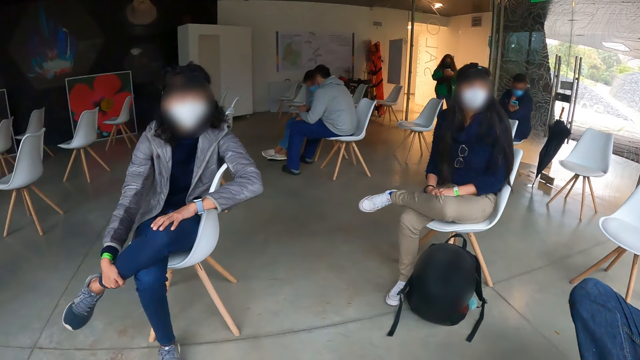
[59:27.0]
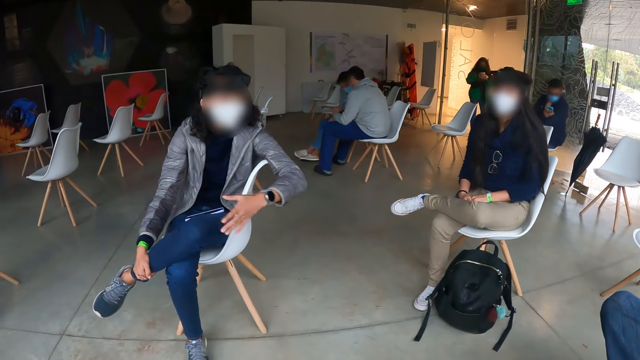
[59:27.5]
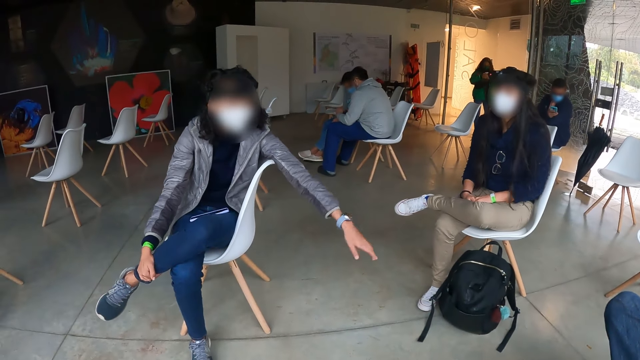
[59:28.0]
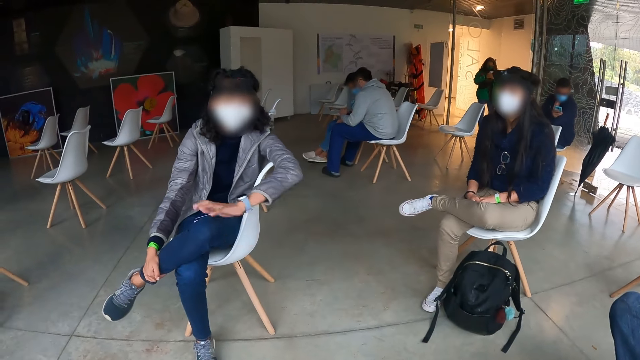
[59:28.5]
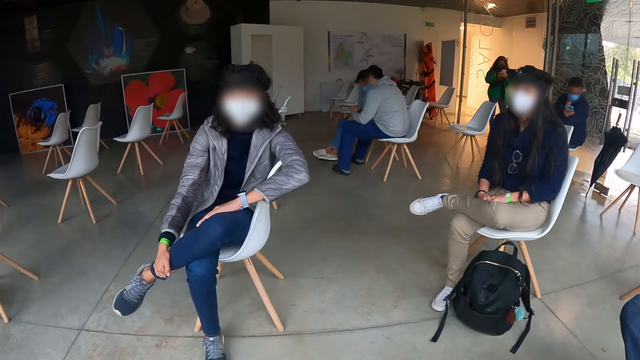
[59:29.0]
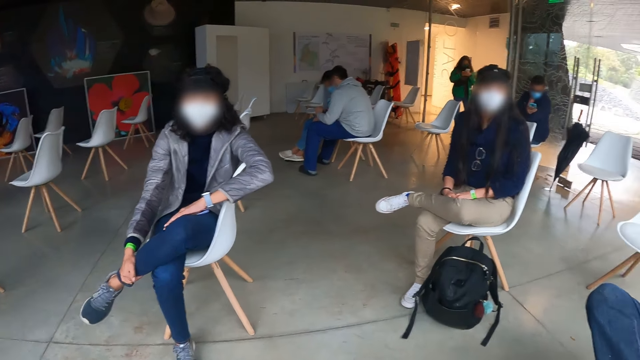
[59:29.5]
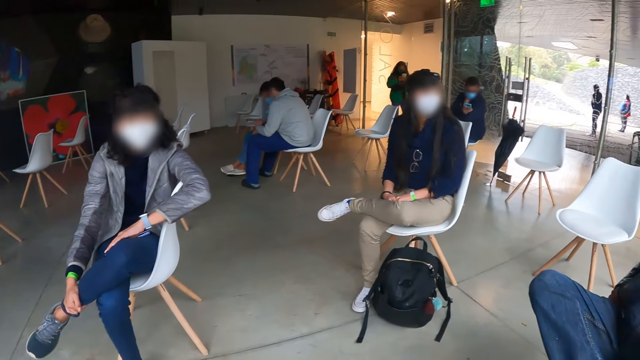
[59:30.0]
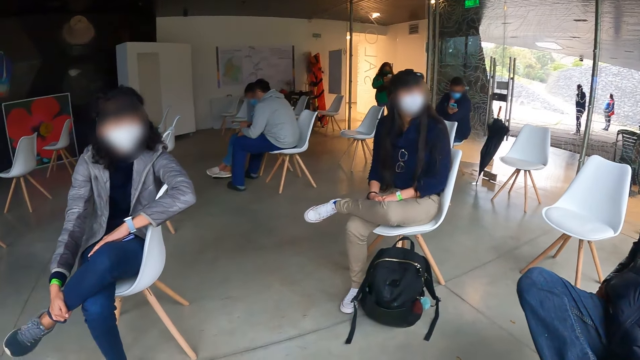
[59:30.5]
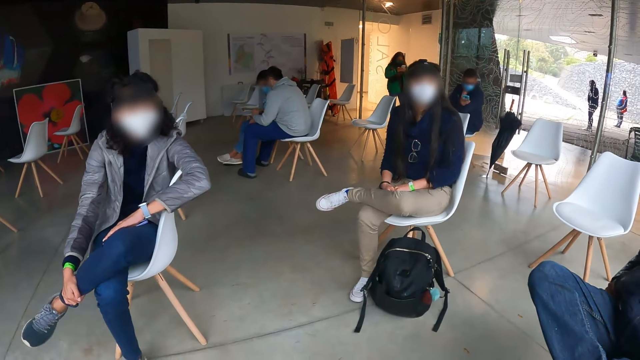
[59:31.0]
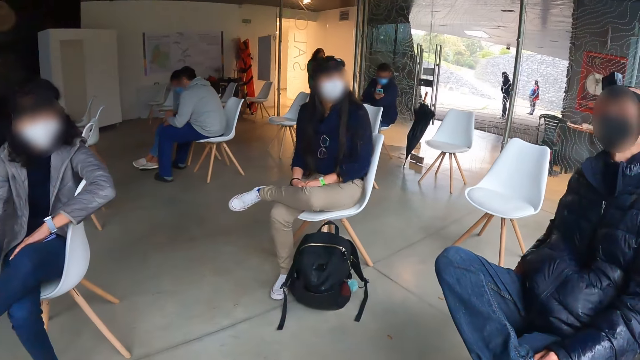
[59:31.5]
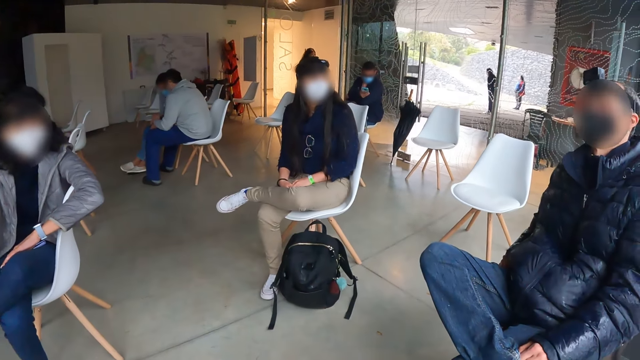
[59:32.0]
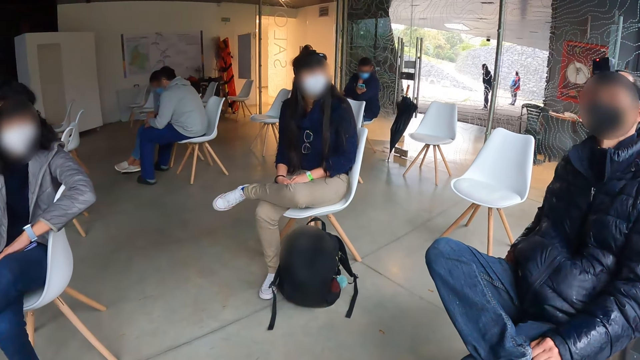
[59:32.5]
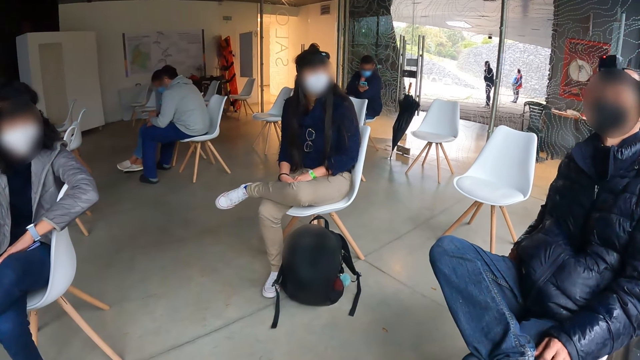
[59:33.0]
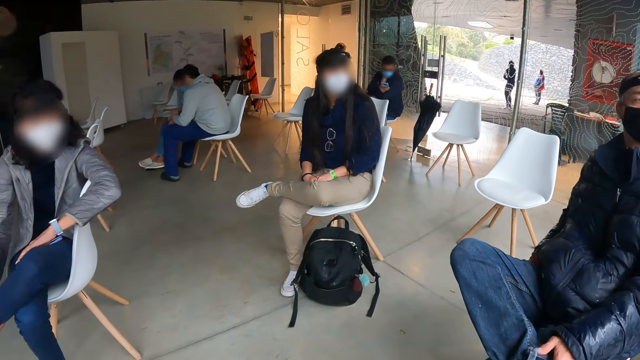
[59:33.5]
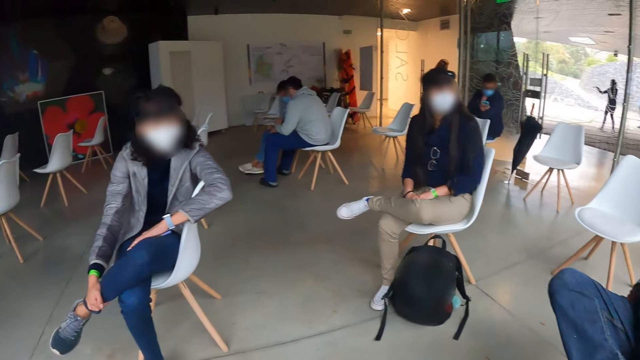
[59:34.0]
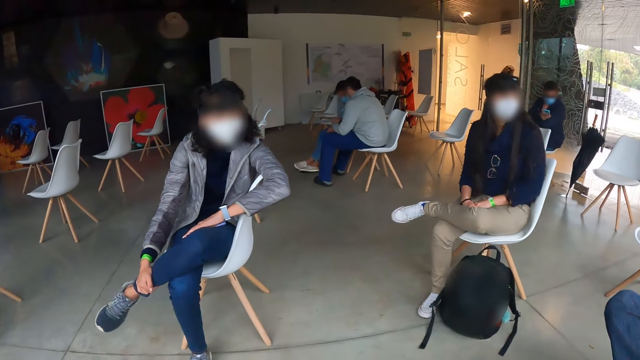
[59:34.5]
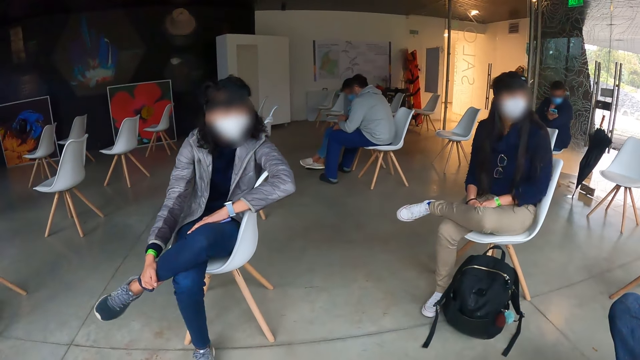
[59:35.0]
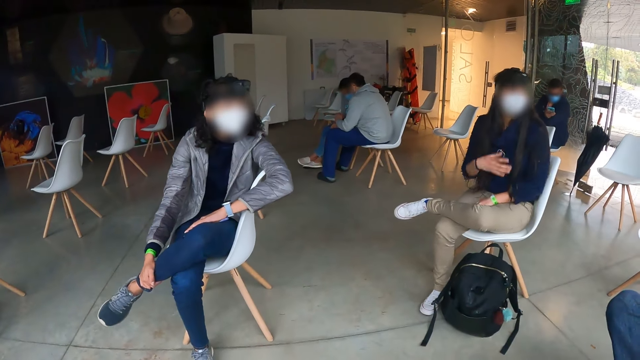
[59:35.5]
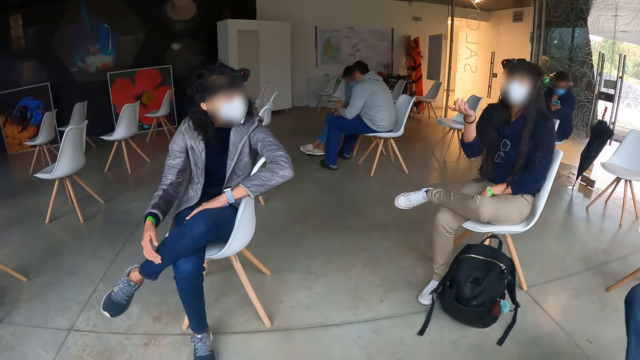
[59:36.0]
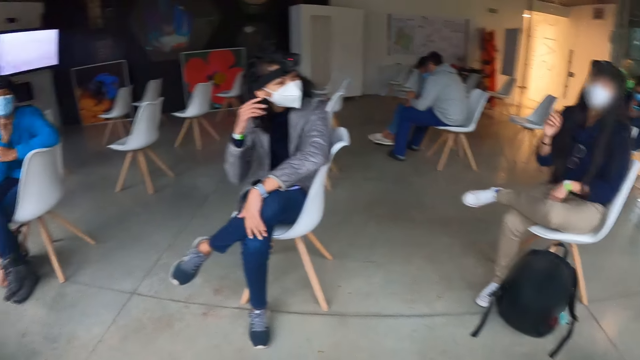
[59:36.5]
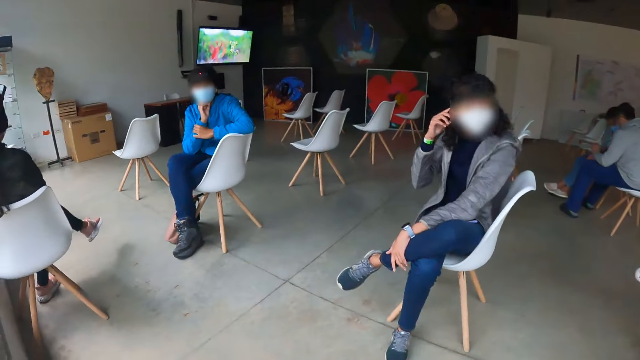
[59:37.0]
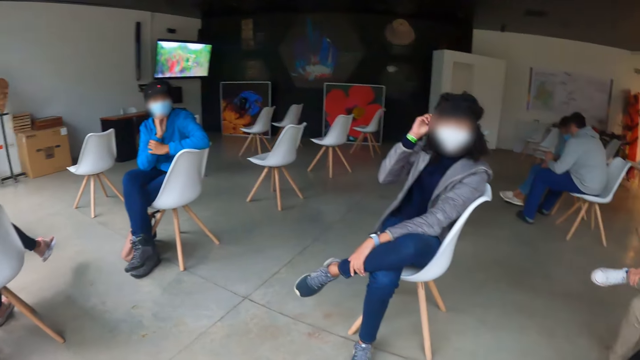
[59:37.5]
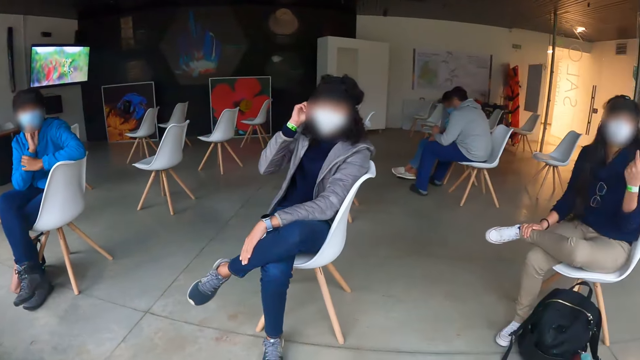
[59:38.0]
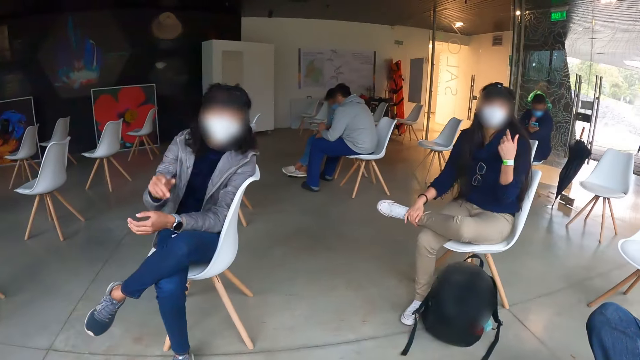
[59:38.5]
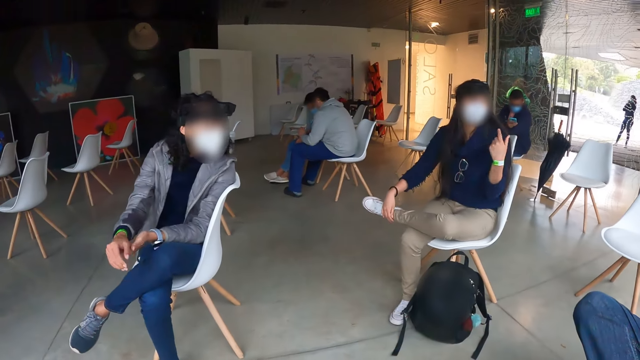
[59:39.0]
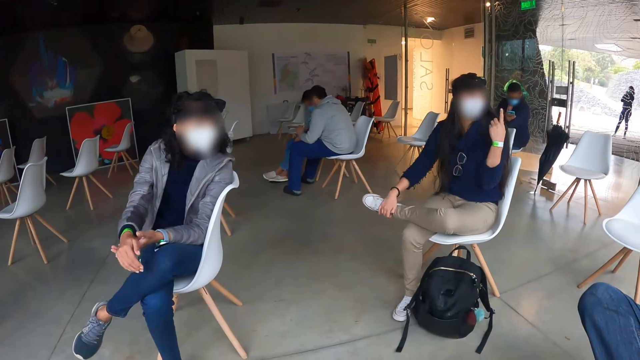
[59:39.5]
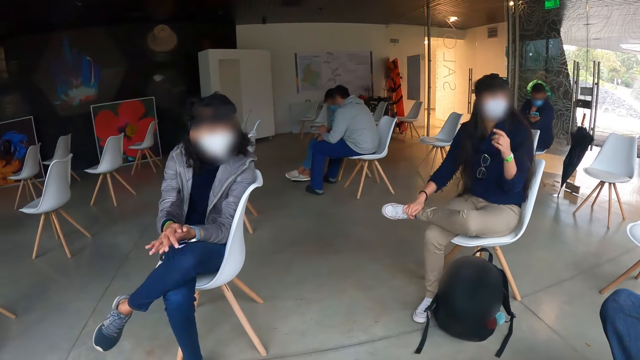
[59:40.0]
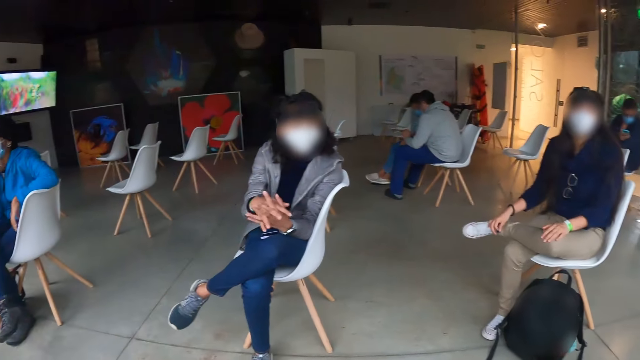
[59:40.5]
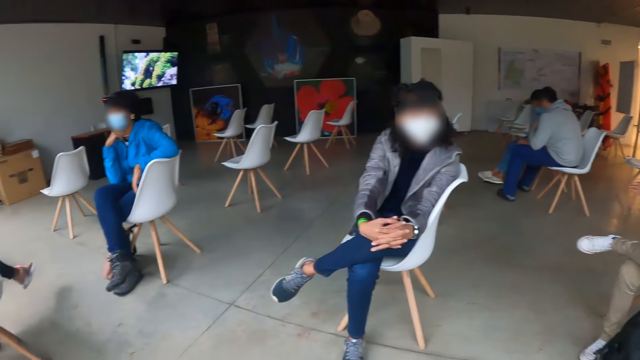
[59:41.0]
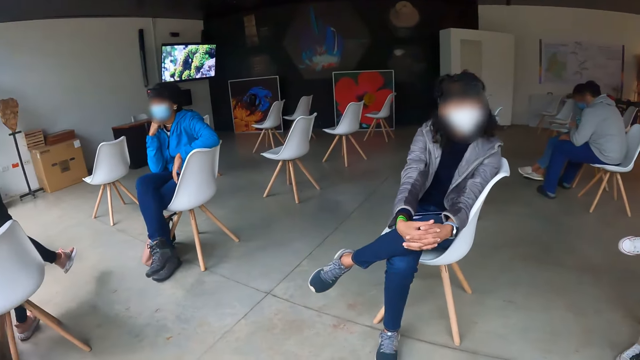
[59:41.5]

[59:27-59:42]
A person communicates to another person. The other person talks to the camera wearer. A woman raises her right hand. The first person converses. Another woman raises her right hand to her right ear. The camera wearer does something. The first woman raises her left hand. The other woman lowers her right hand from her right ear.

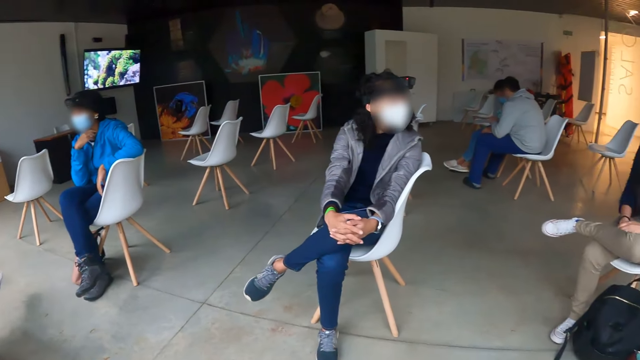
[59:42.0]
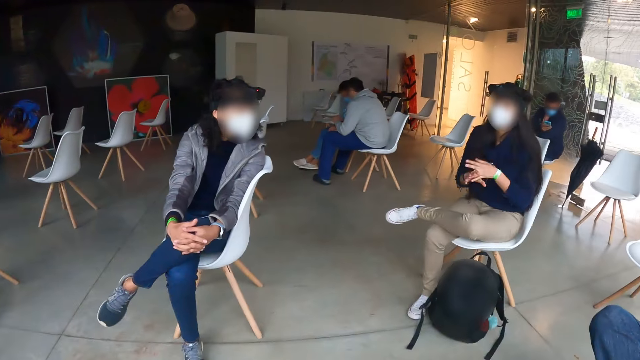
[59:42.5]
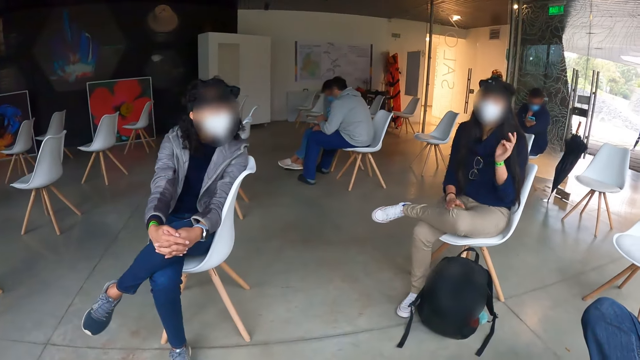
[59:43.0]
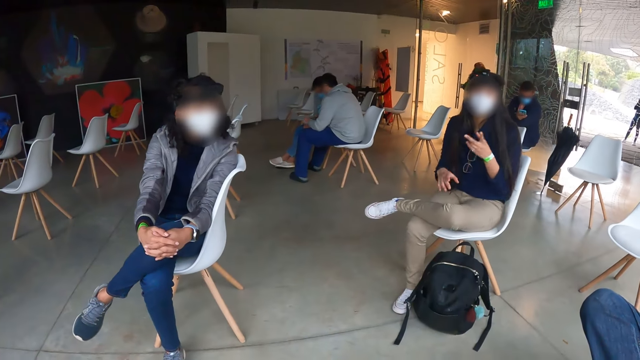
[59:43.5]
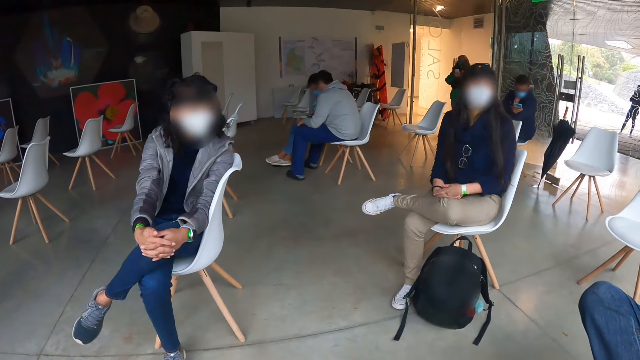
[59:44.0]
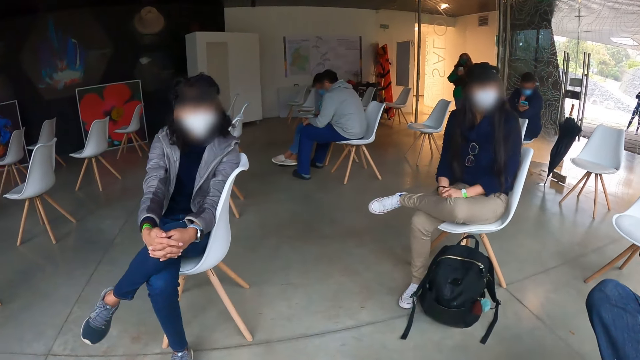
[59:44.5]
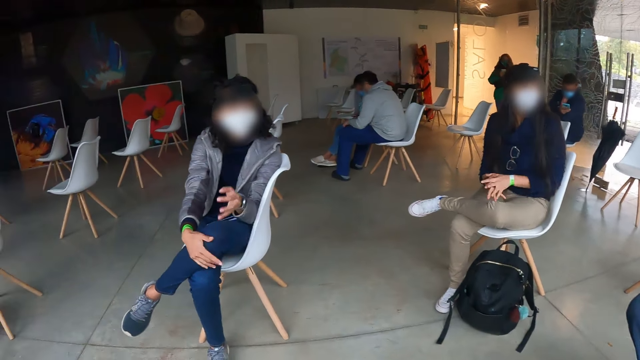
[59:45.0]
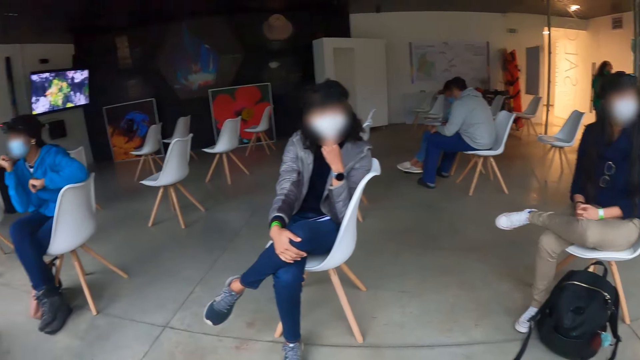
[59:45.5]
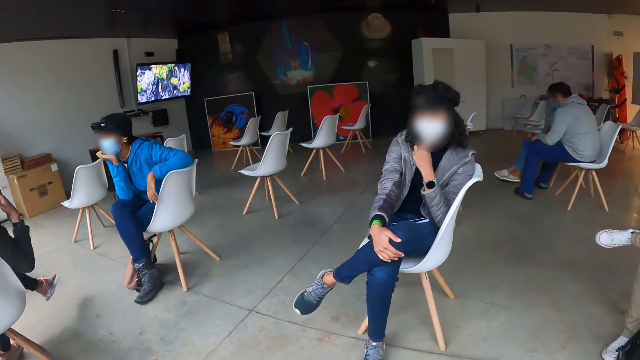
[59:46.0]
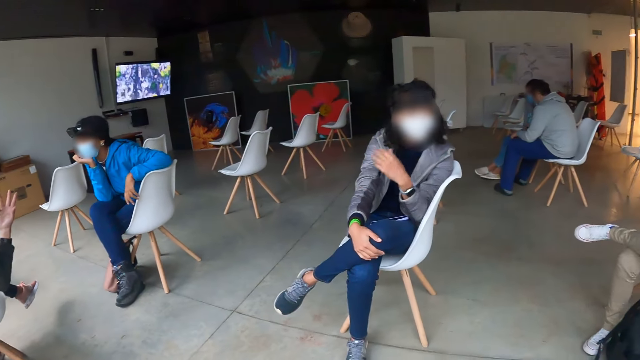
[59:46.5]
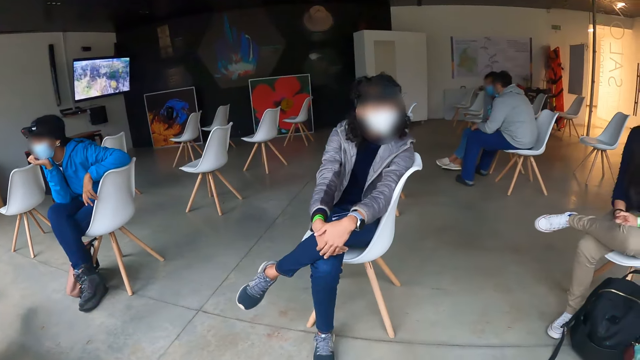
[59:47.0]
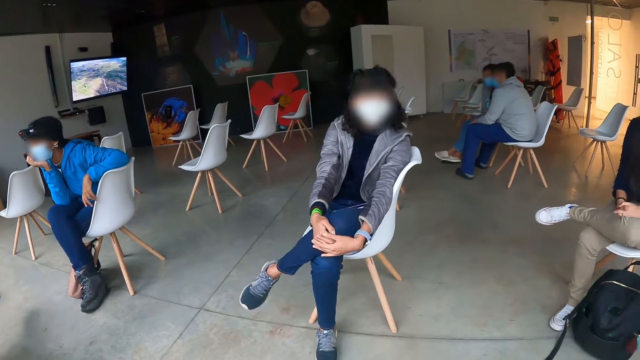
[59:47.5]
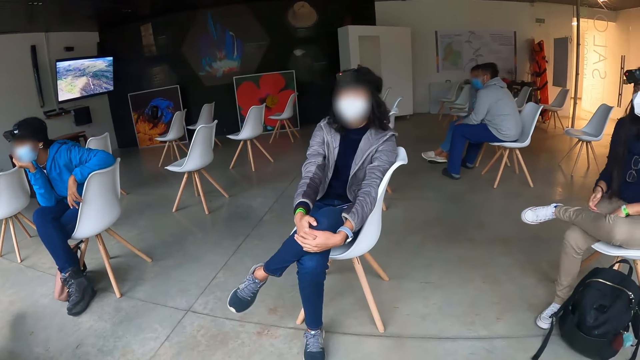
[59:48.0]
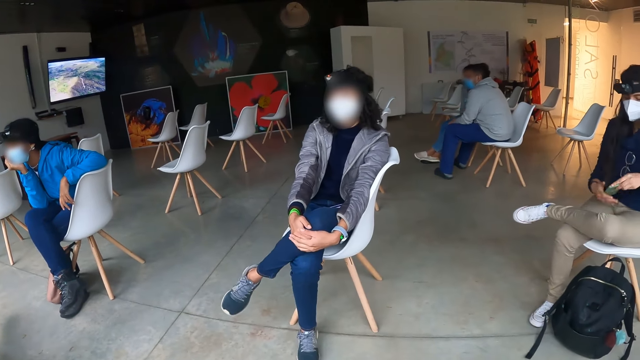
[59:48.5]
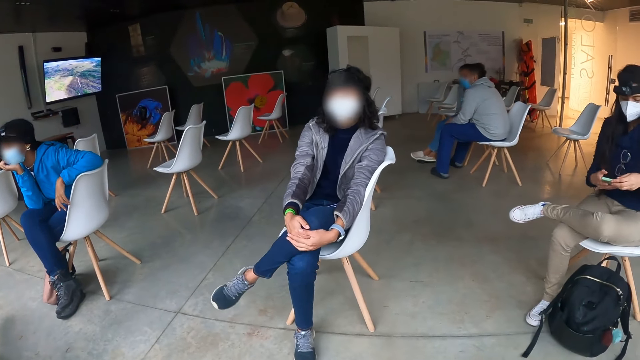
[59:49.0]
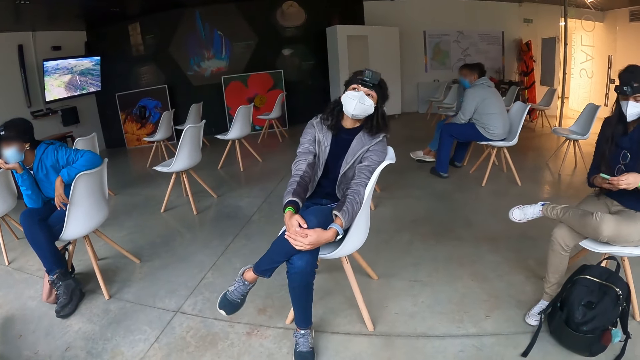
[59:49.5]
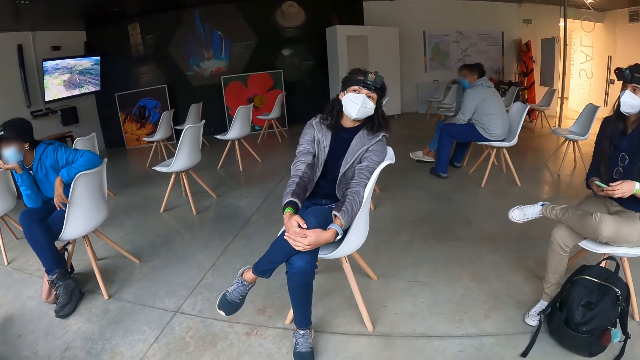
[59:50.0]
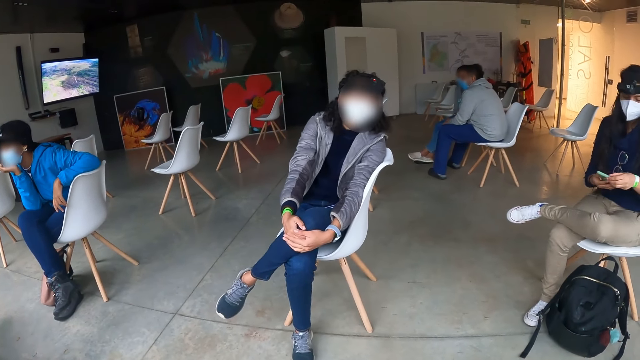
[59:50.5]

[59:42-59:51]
A woman touches her face with her left hand and lowers her right hand from her face. Another woman picks up the phone between her lap with her left hand and holds the phone with both hands.
